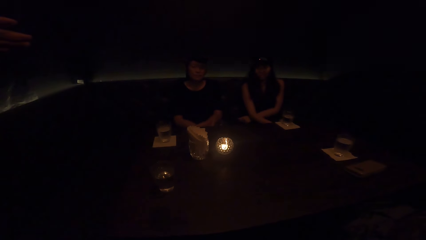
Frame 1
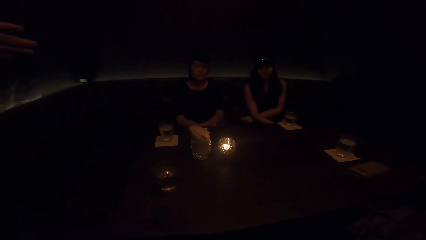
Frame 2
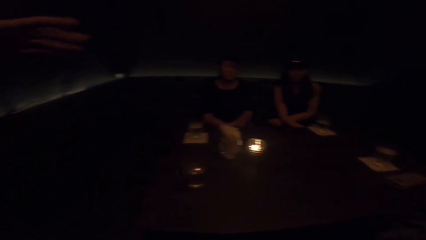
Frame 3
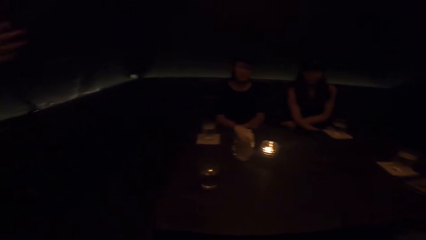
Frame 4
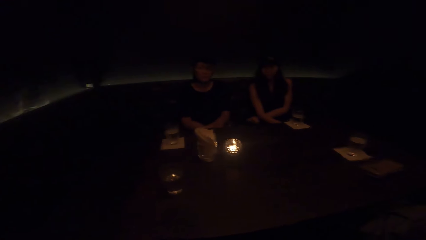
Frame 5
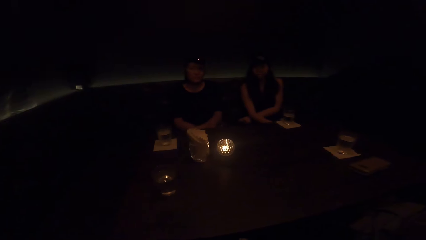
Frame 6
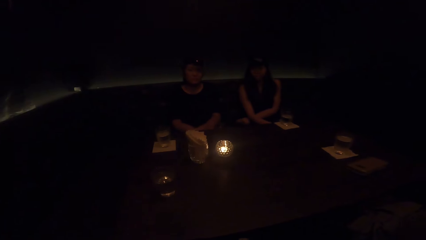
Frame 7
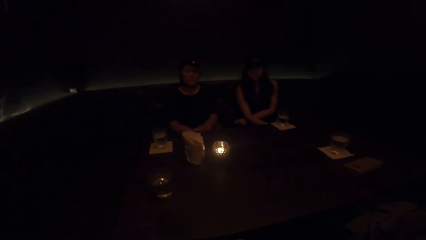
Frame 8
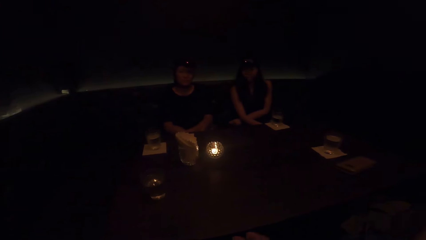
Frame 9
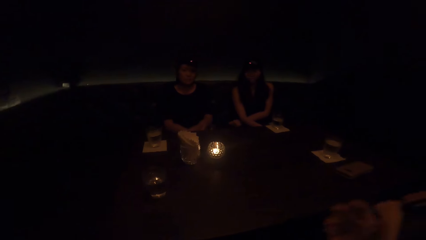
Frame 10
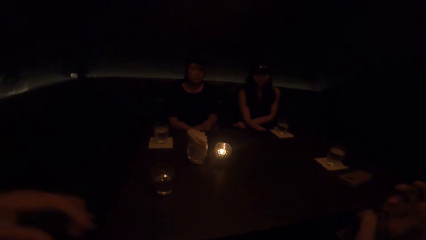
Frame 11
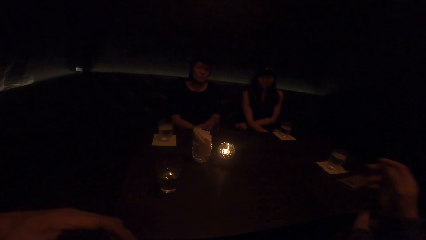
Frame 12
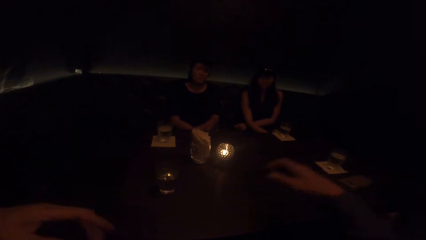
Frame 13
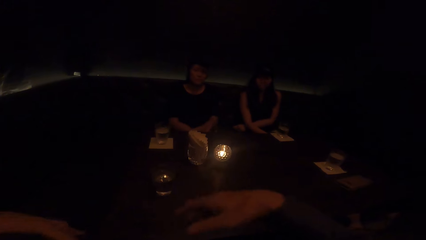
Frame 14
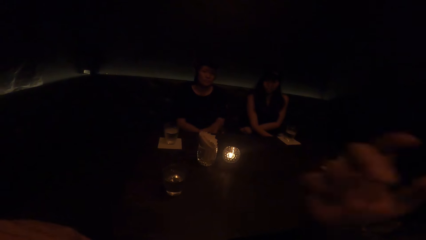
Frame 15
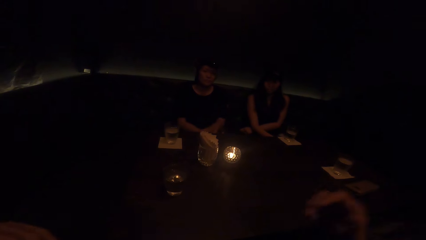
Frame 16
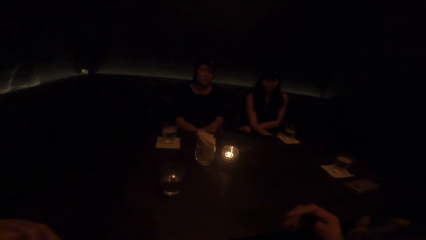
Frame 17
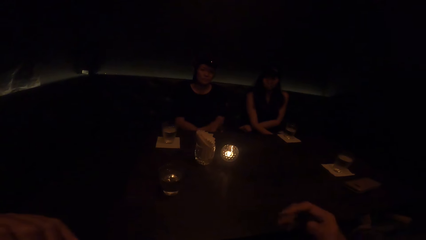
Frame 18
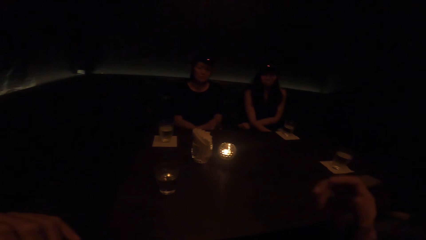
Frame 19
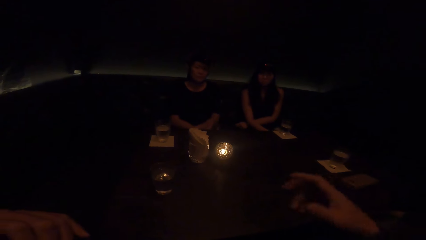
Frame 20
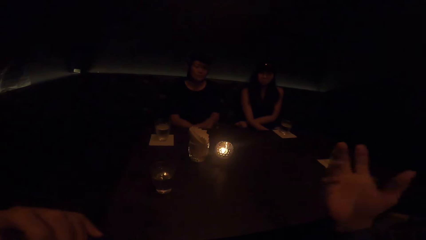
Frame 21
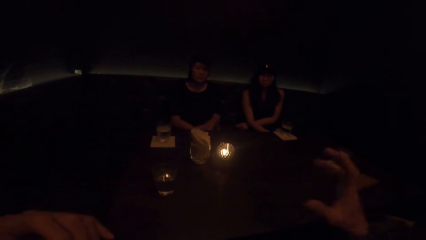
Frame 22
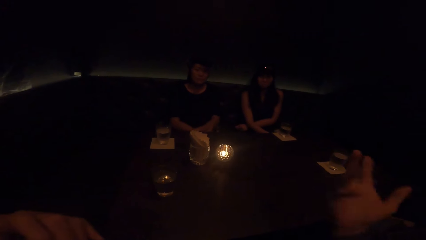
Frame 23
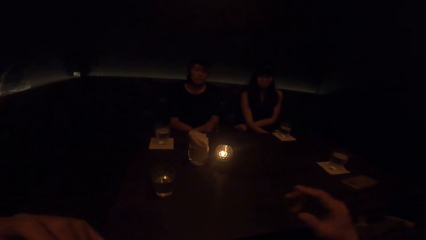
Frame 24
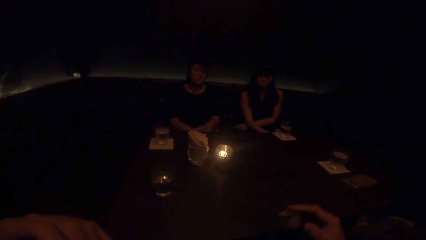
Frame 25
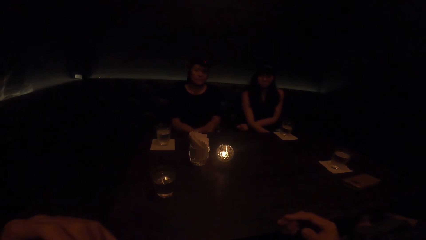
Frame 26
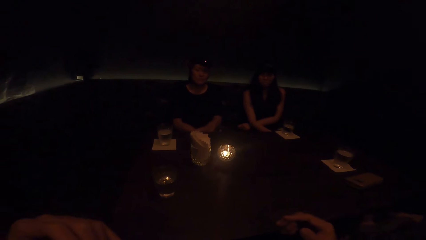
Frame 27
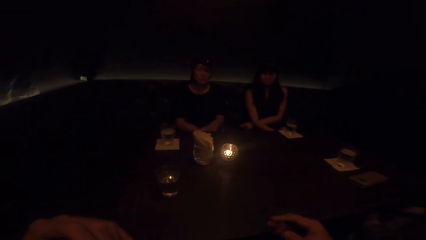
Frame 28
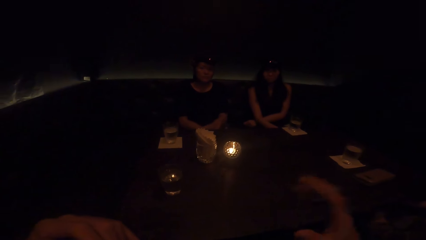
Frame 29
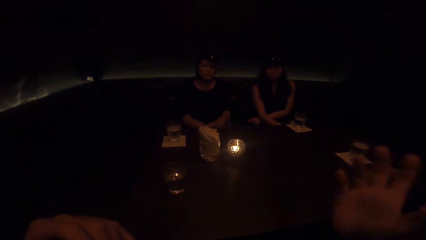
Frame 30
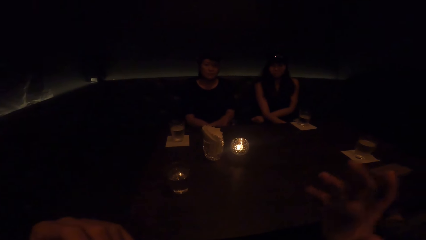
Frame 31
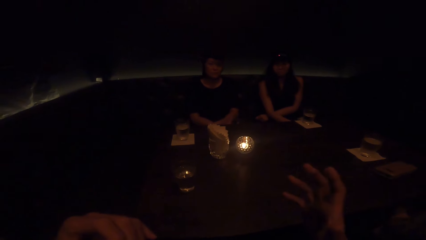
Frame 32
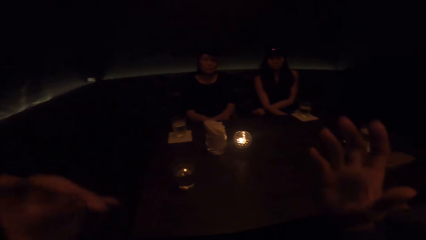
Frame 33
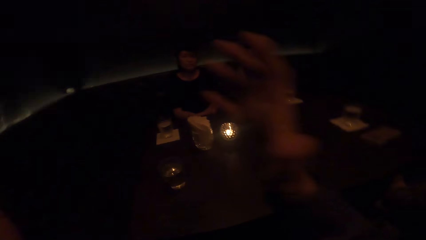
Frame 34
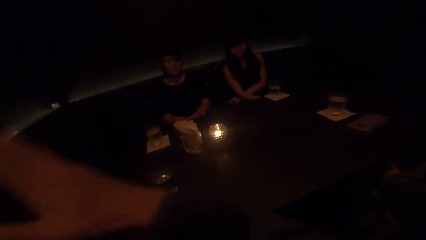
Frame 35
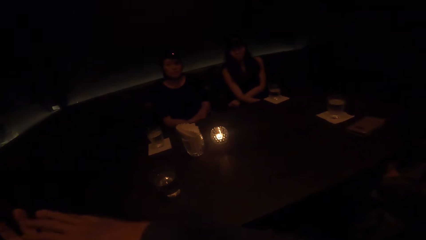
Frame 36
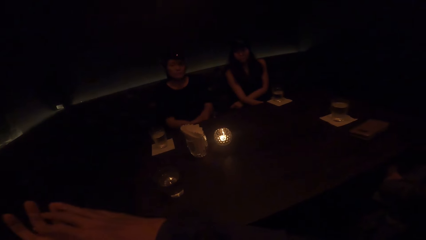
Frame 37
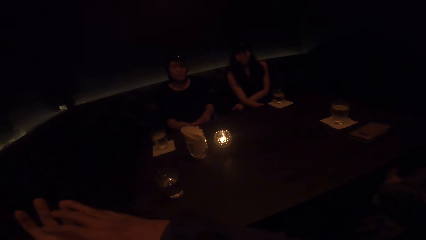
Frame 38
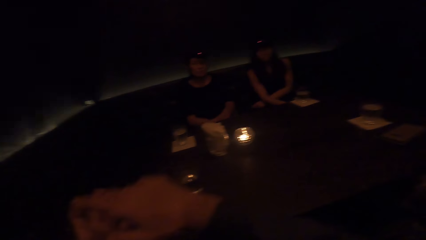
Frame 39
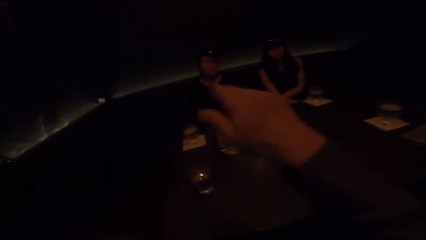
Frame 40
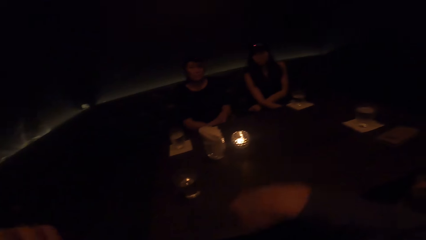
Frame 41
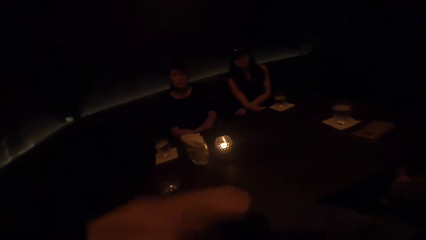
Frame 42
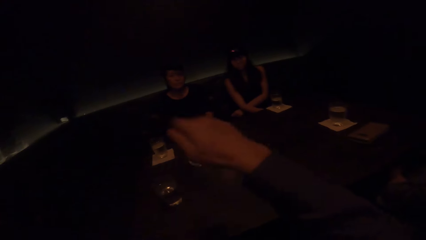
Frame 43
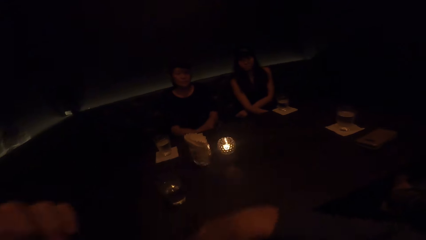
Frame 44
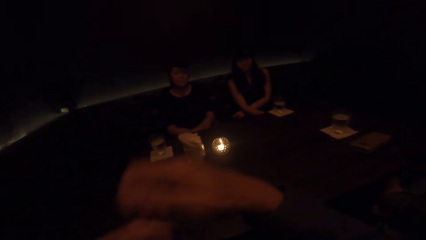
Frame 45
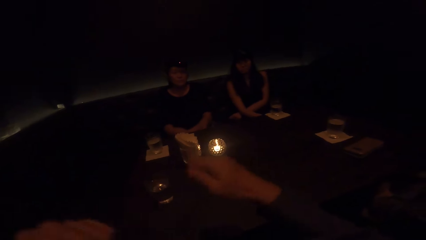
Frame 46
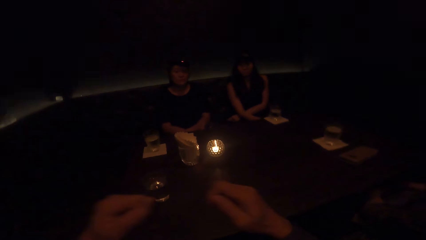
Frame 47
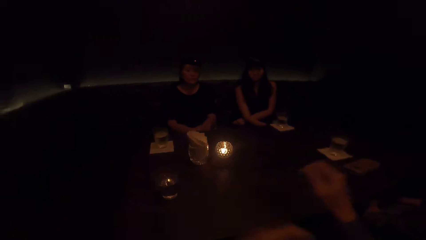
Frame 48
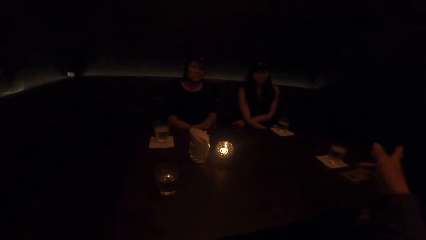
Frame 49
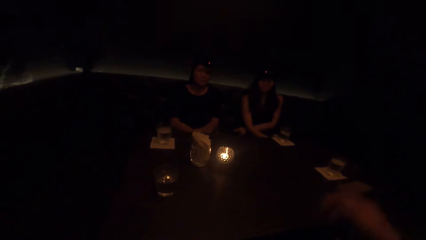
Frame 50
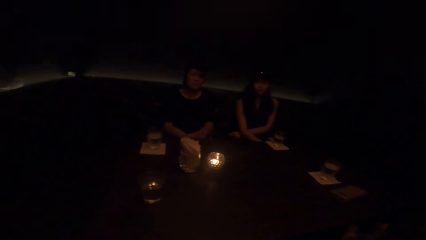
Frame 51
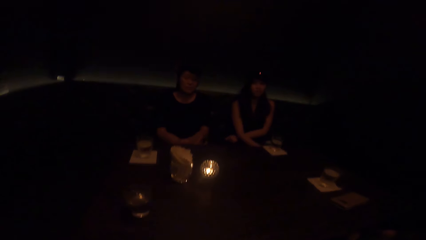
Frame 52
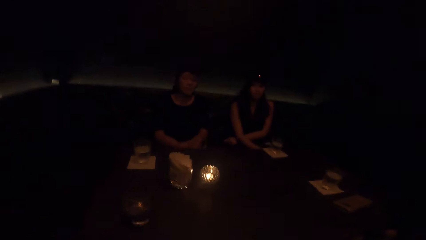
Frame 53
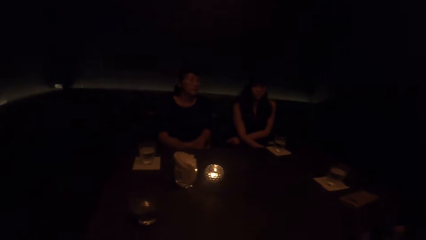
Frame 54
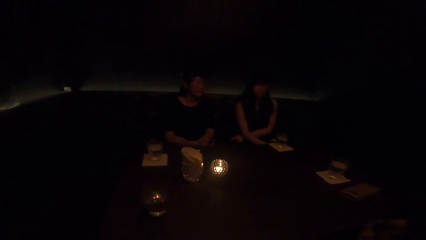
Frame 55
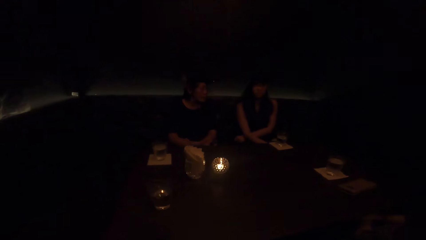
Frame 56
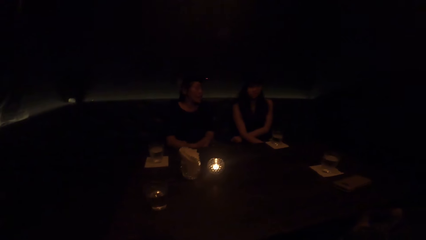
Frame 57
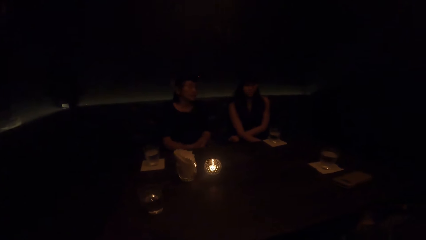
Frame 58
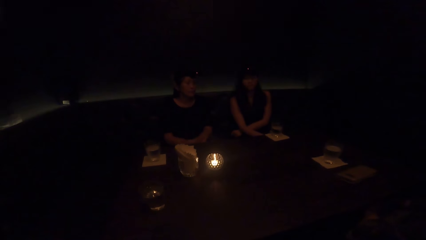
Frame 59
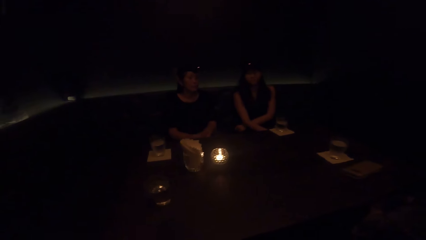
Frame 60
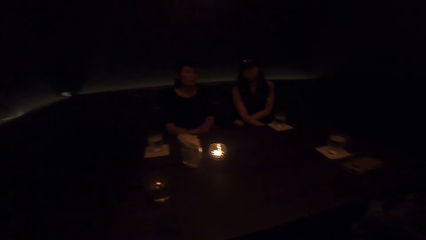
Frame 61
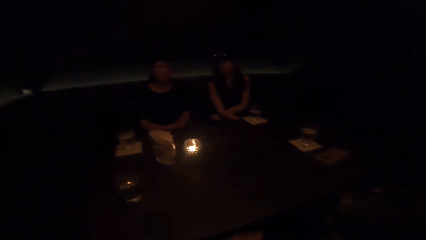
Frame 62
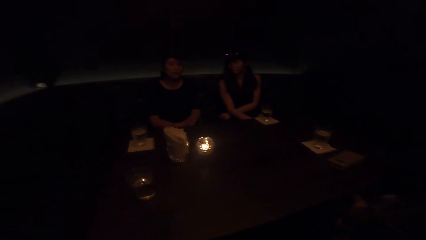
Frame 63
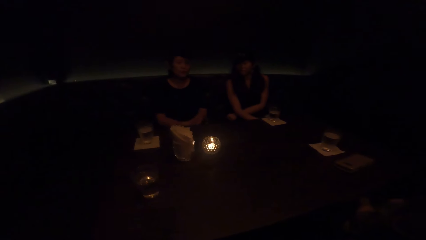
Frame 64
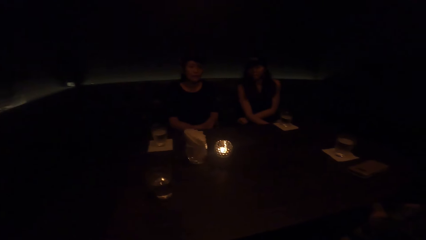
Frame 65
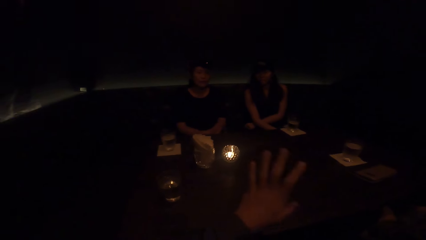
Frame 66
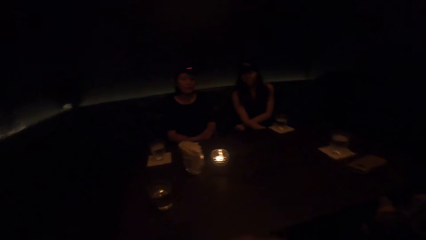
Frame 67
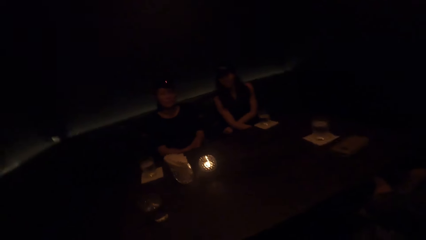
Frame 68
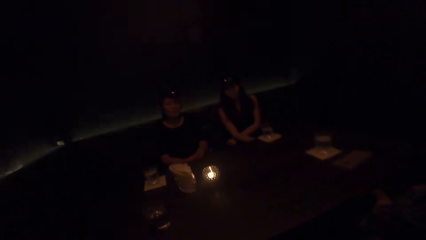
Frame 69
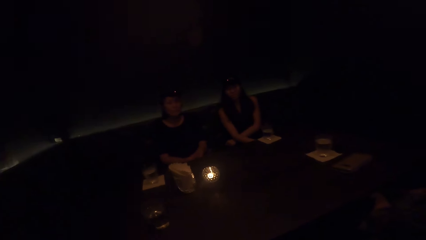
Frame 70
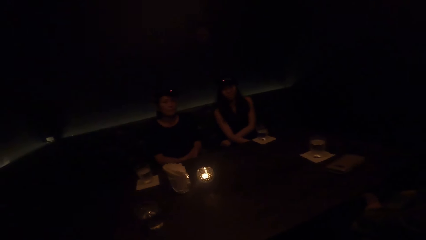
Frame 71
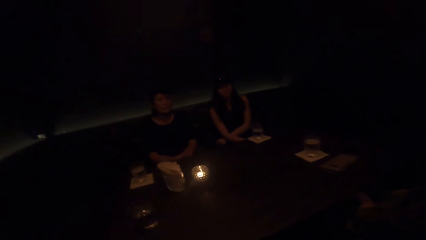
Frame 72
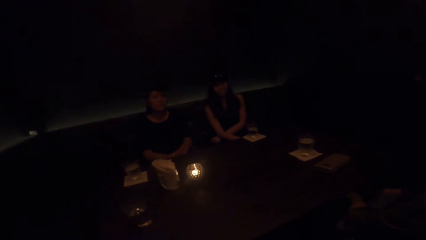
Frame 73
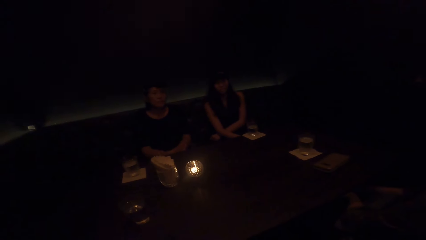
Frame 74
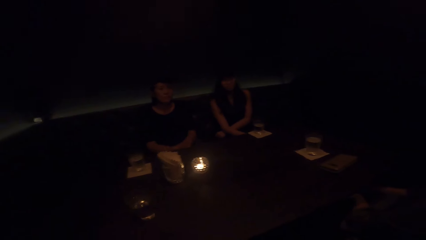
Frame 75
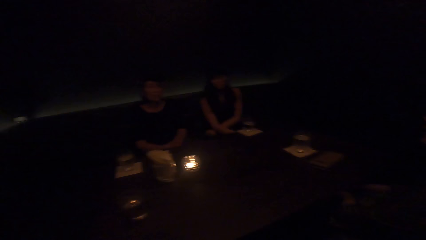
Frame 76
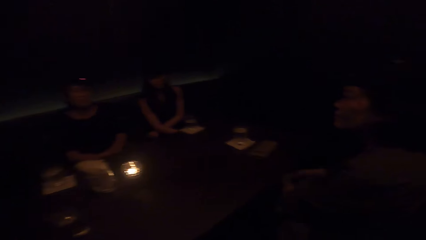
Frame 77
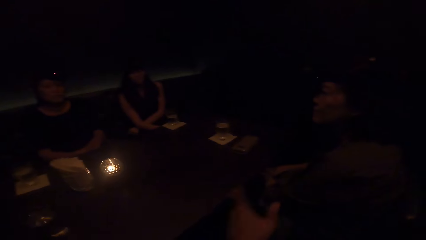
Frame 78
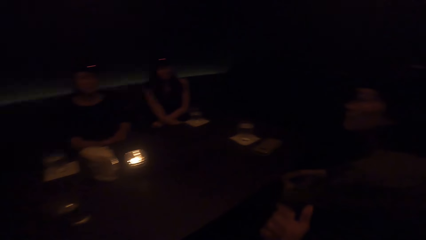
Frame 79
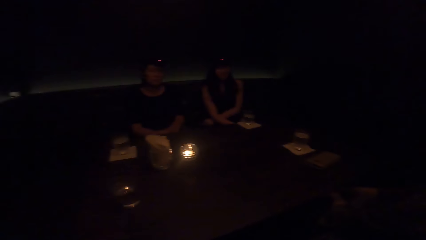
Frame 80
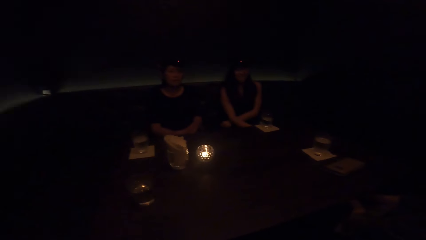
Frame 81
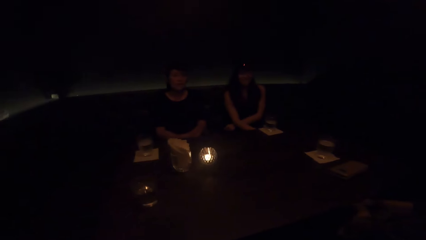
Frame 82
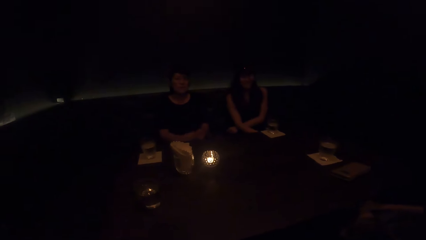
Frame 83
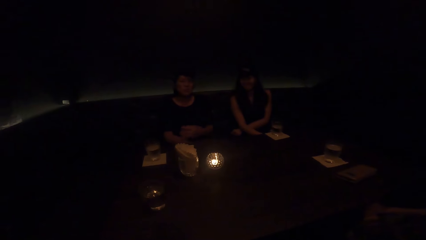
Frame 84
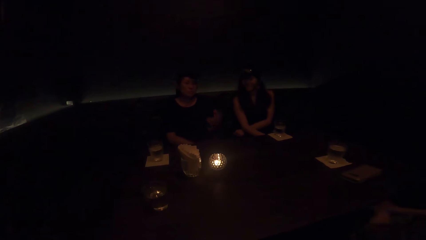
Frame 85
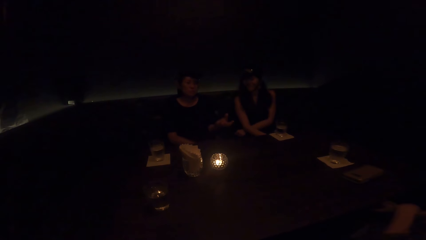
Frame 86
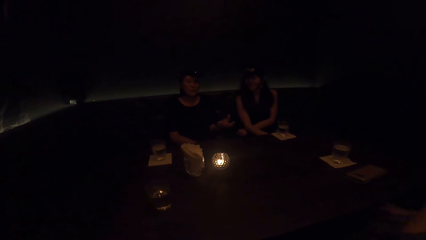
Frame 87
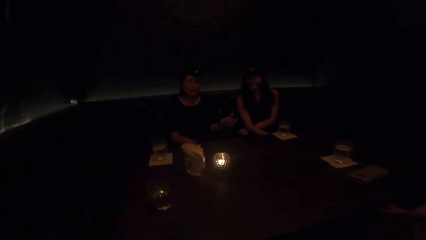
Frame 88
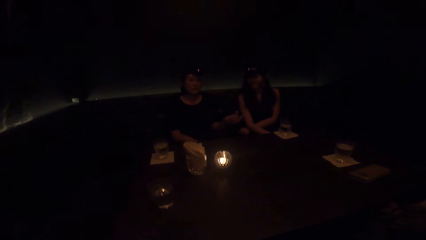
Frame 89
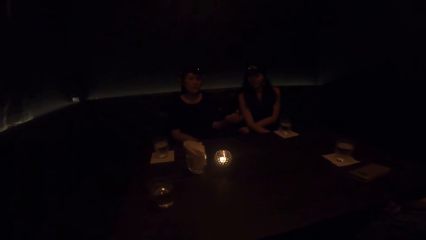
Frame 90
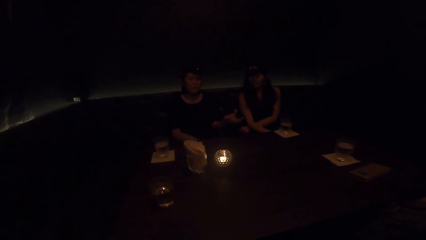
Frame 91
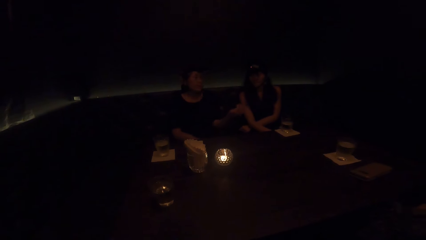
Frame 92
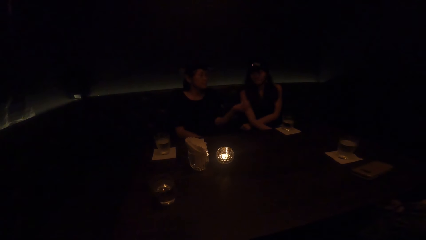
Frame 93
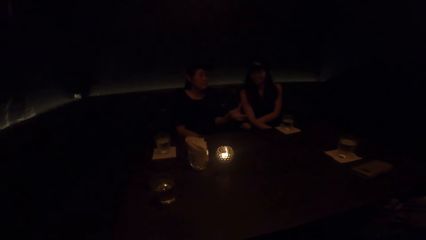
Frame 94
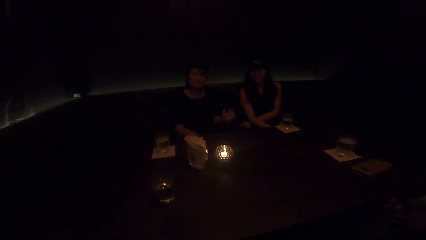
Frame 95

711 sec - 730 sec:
The camera wearer stops demonstrating with both hands. A lady sways a hand. A person moves a hand.
